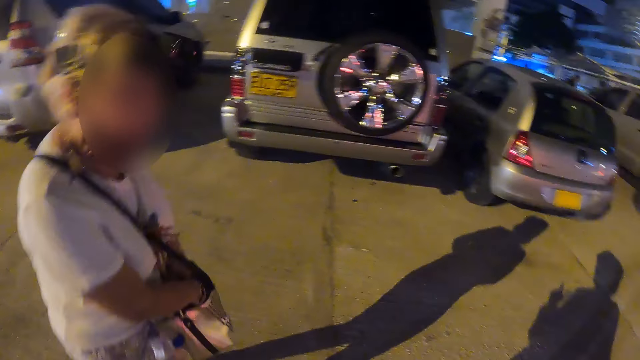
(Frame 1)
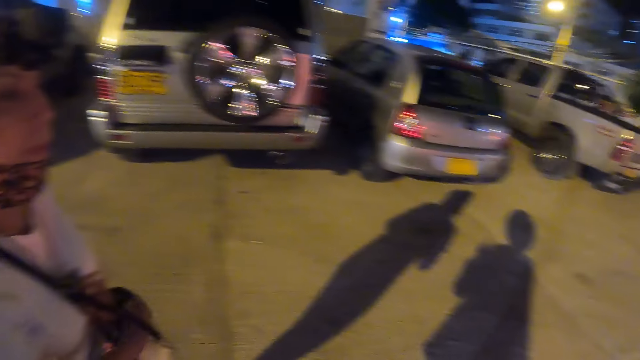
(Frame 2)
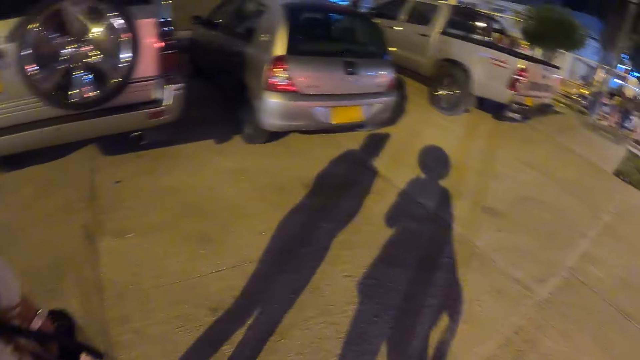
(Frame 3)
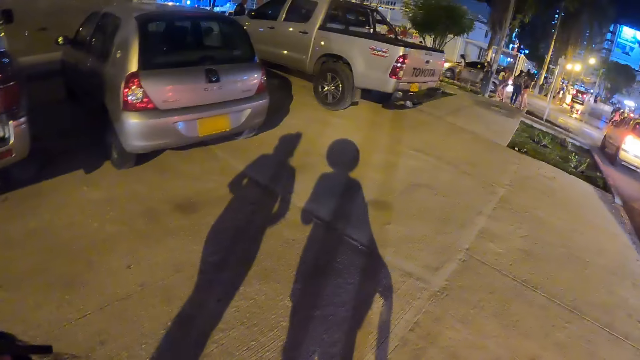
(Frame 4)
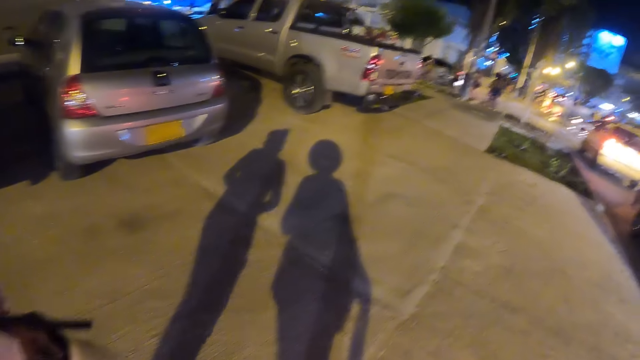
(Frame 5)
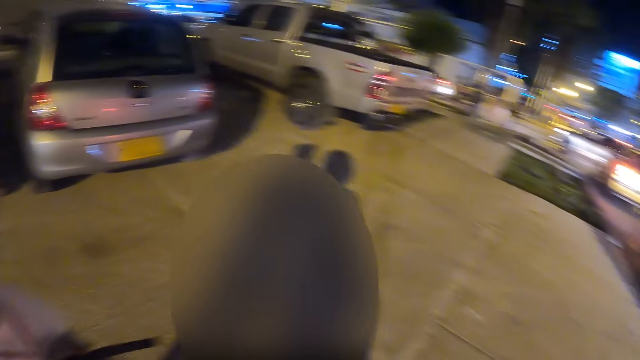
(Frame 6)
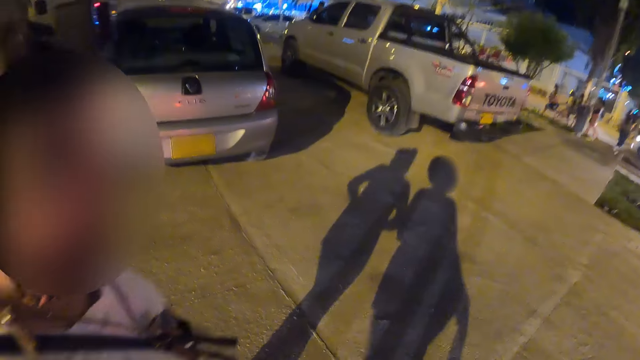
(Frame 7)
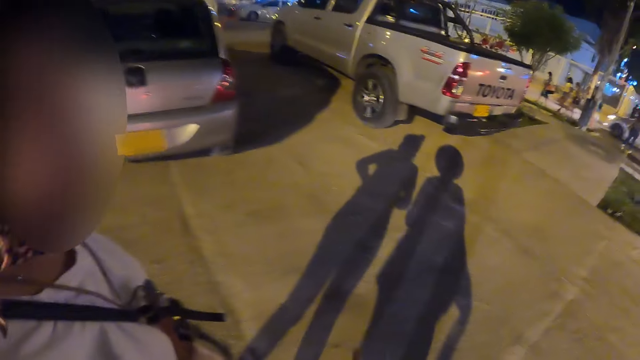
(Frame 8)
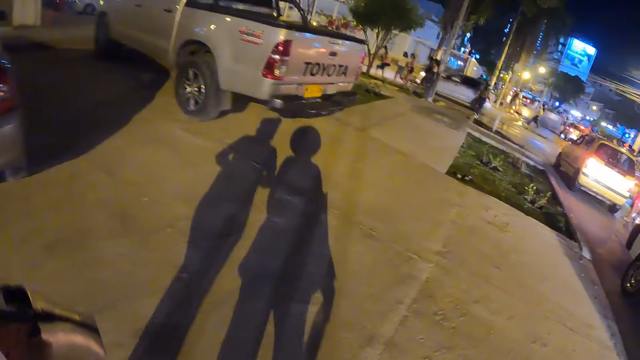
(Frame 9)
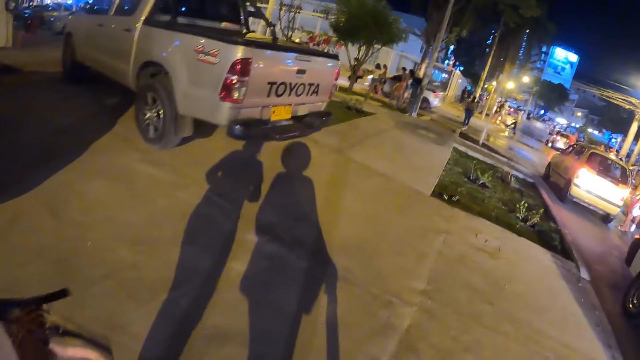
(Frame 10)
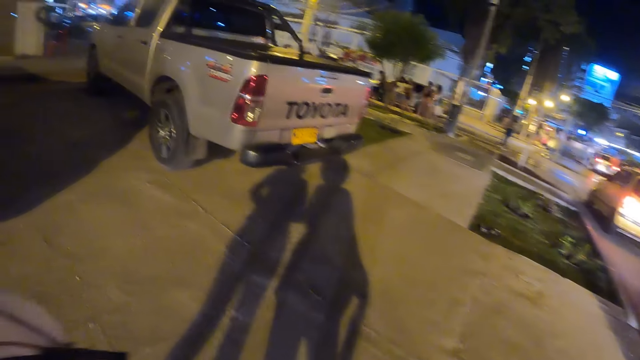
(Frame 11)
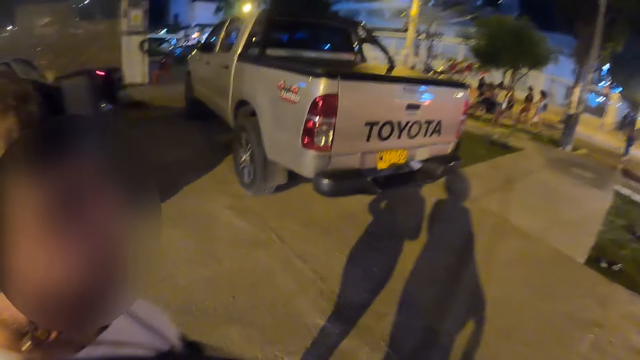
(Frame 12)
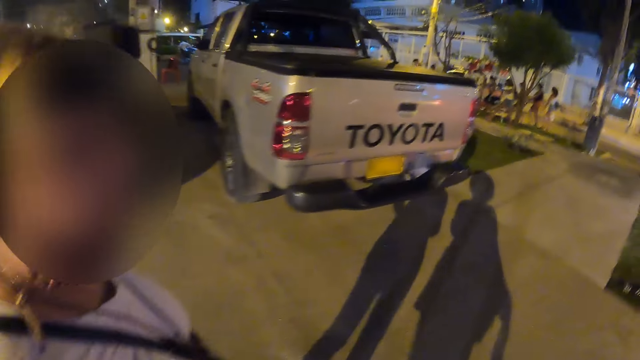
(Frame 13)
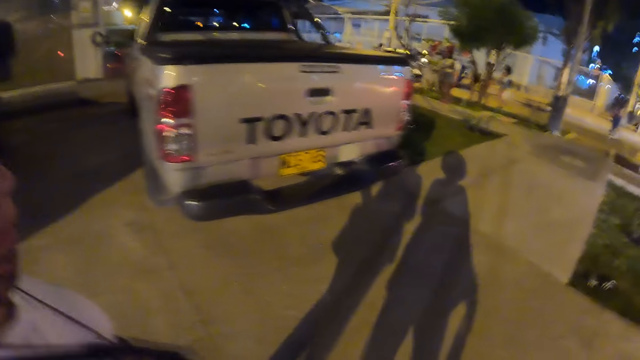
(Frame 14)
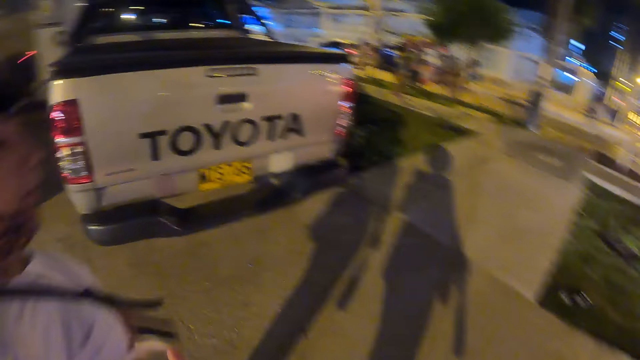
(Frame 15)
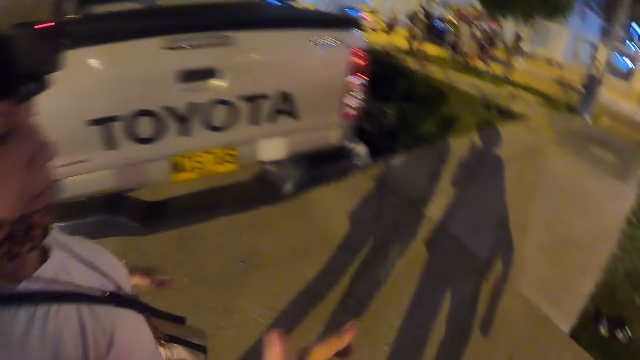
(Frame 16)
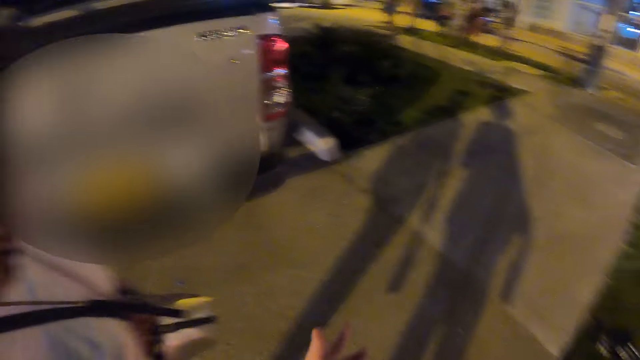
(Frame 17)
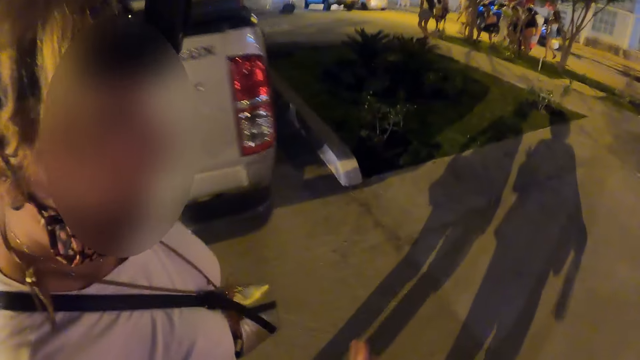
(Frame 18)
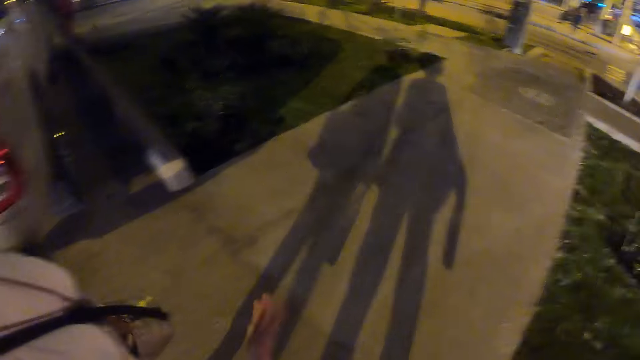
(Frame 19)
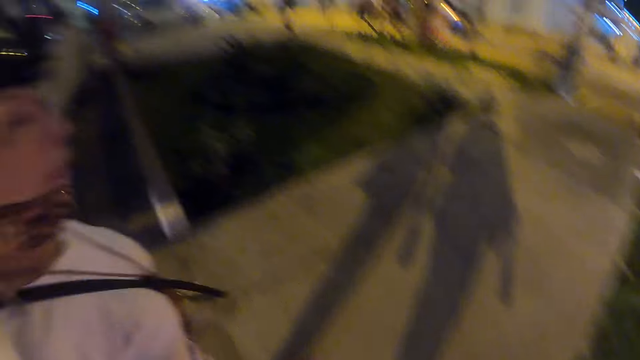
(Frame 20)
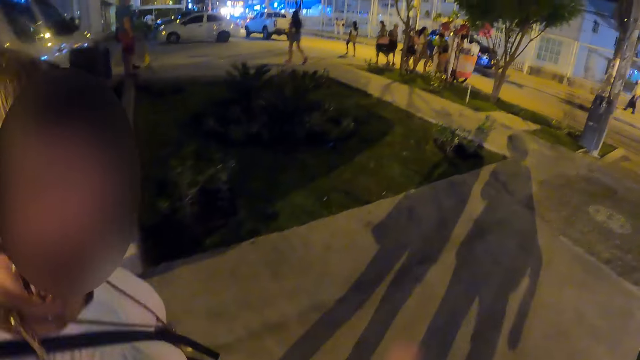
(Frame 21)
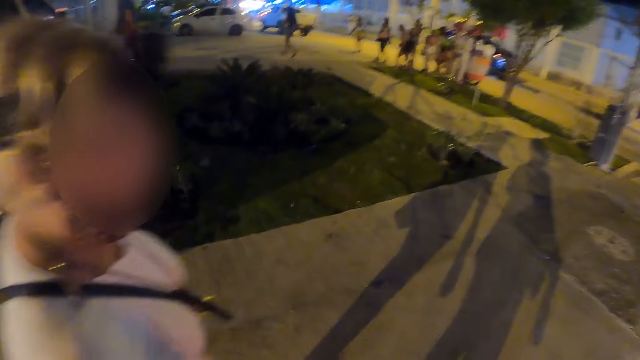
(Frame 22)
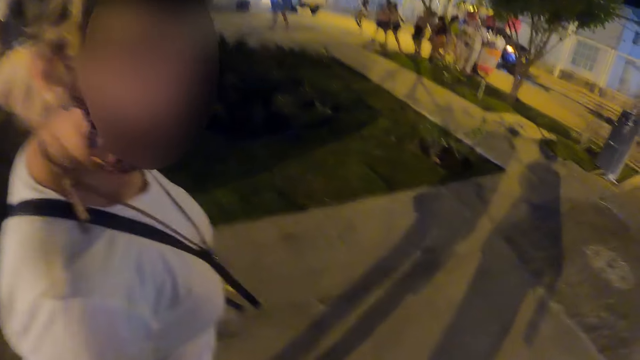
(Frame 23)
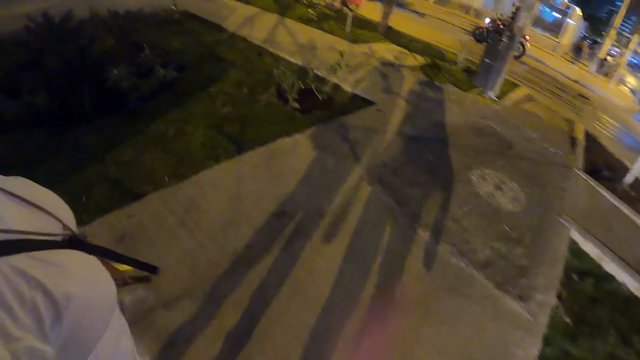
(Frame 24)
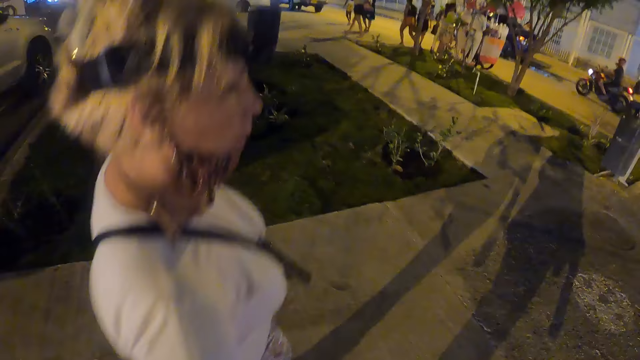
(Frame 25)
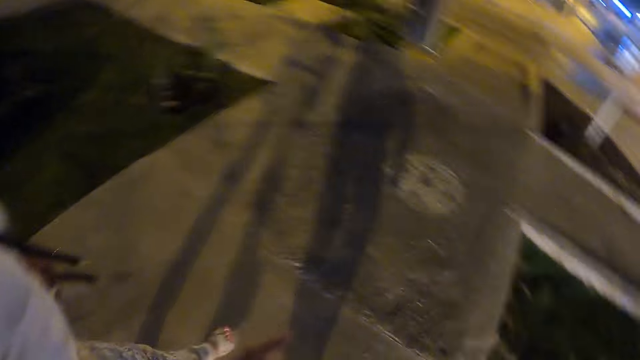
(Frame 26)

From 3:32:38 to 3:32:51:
The camera wearer inserts a hand in a bag. They walk on a road together with a woman. The woman walks on the sidewalk. The camera wearer converses with the woman.

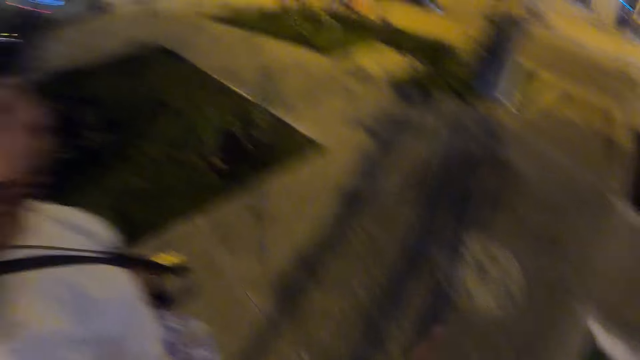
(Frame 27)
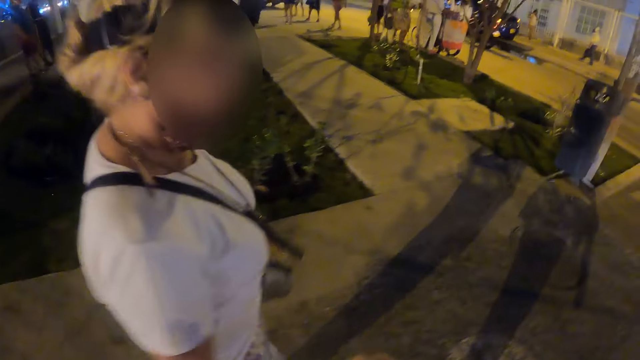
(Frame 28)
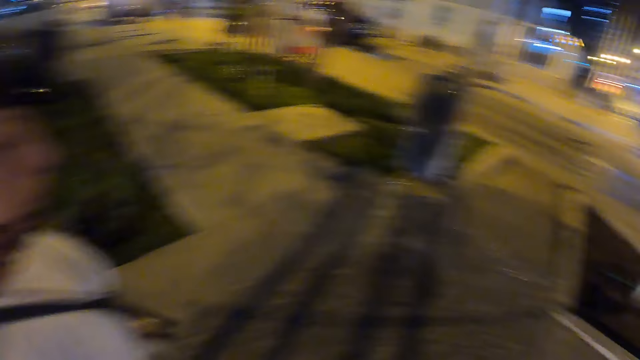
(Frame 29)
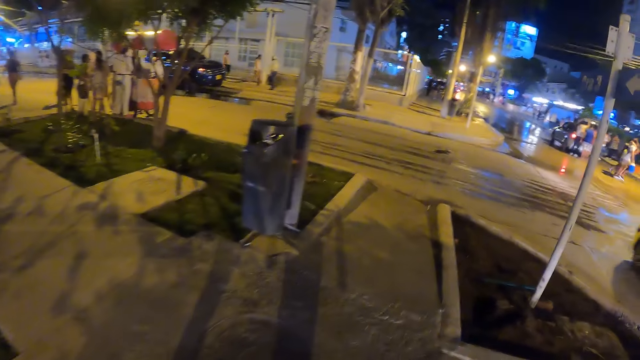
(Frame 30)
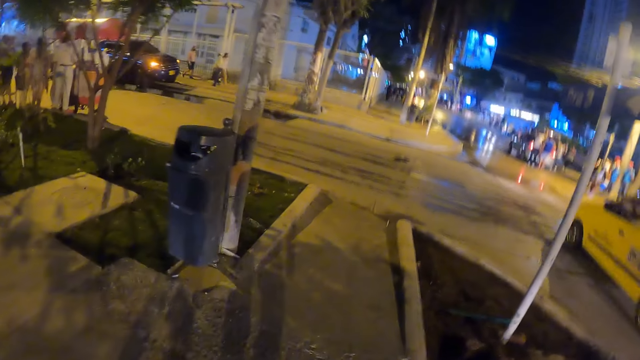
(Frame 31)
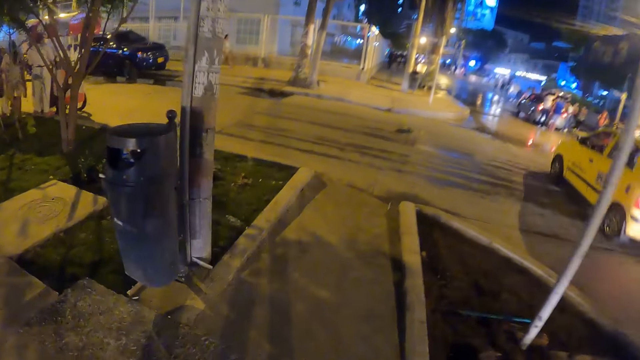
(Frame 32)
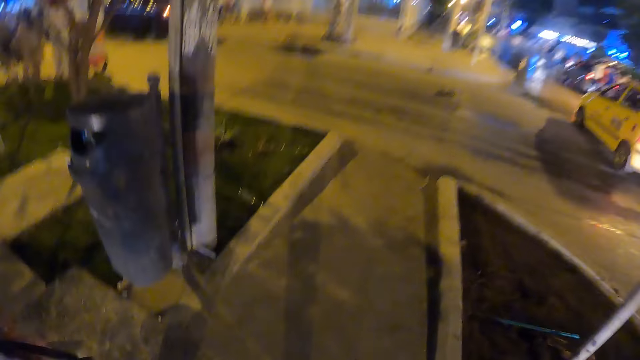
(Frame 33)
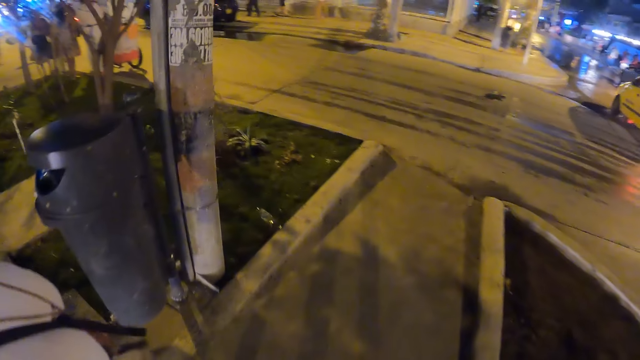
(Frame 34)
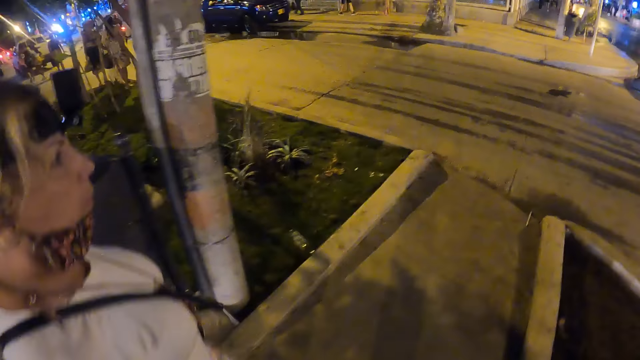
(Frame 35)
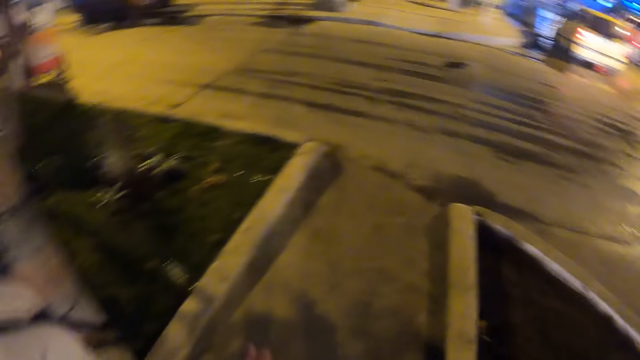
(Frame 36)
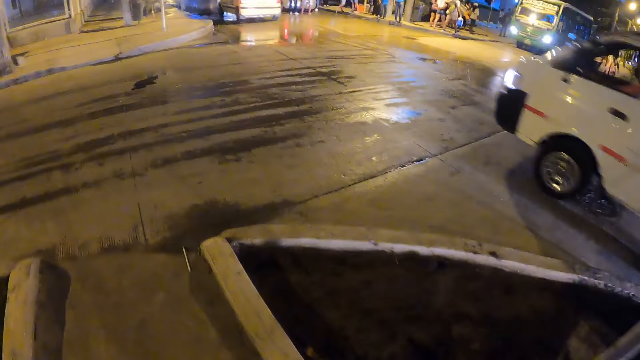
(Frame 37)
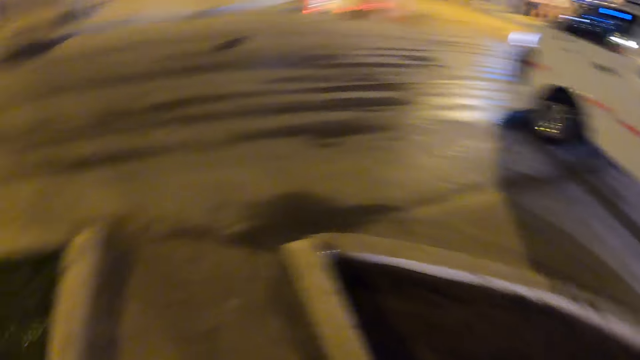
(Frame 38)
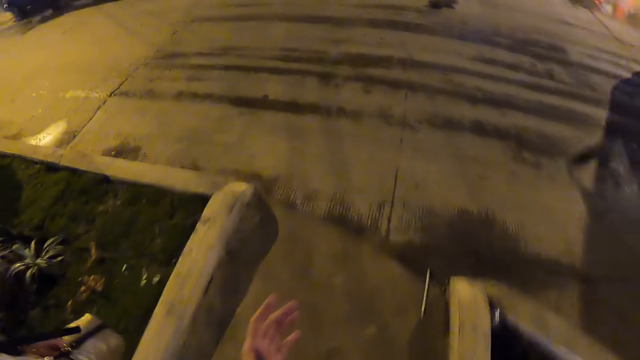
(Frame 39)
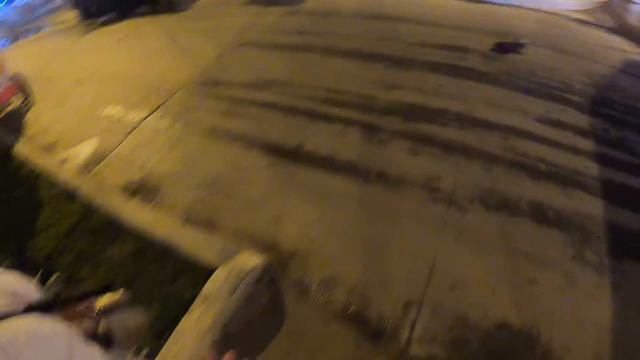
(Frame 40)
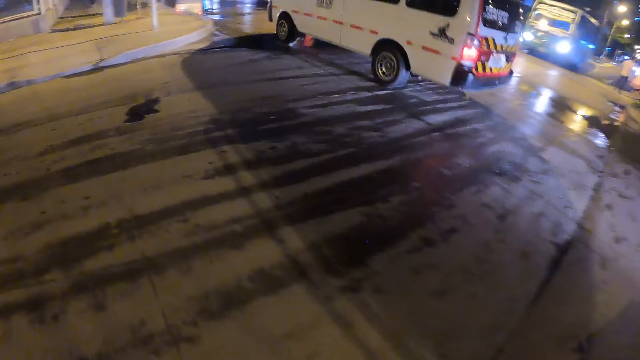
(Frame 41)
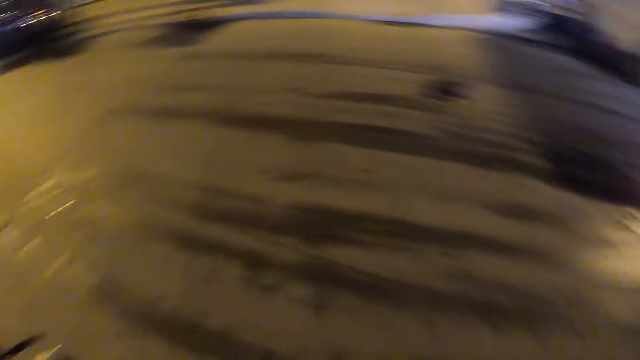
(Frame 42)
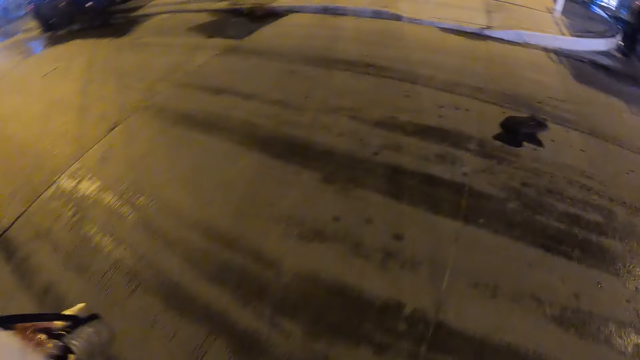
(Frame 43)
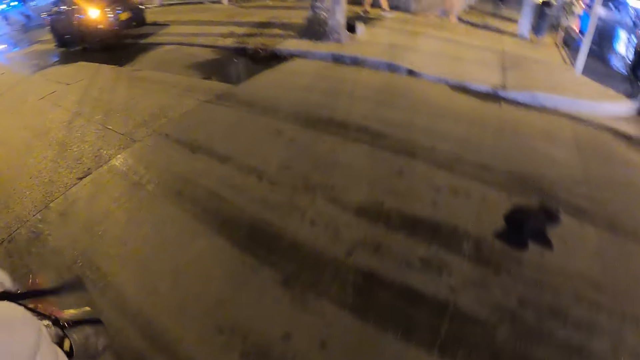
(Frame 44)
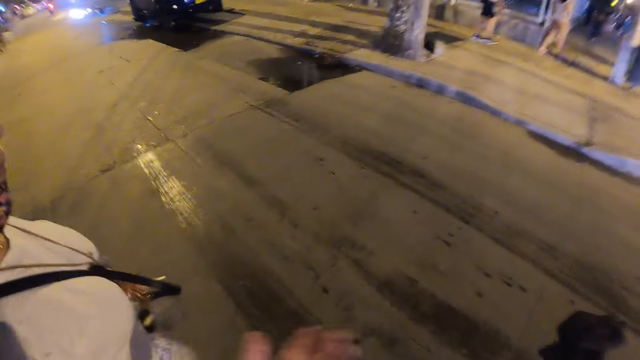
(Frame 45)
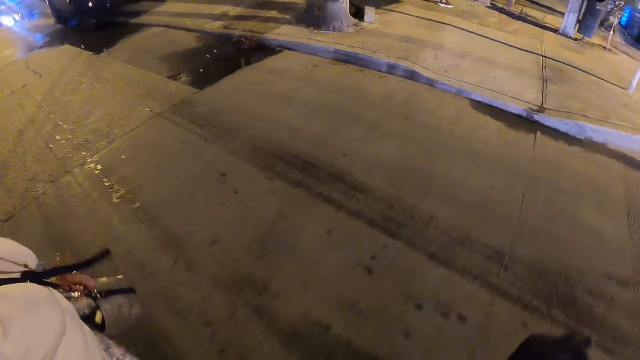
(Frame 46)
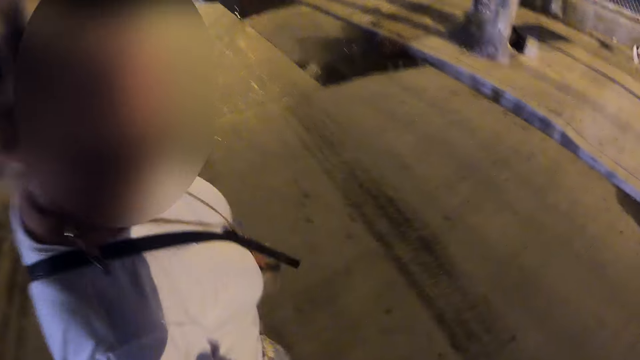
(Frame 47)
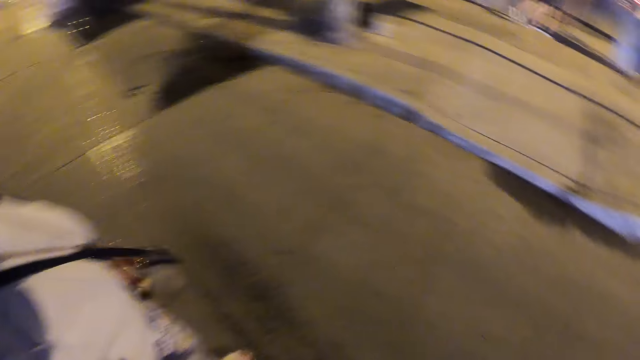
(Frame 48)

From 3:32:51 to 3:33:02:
The camera wearer walks on a road together with a woman. They cross the road. The woman crosses the road.
